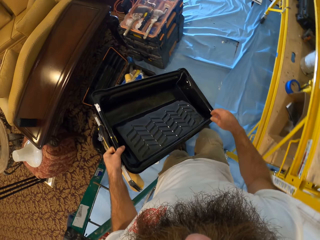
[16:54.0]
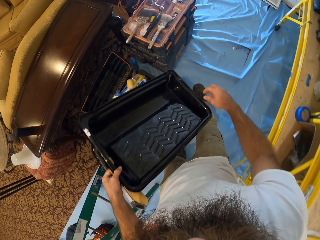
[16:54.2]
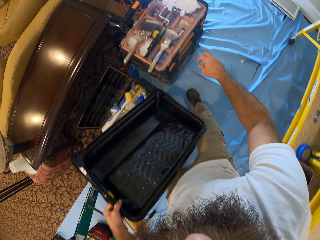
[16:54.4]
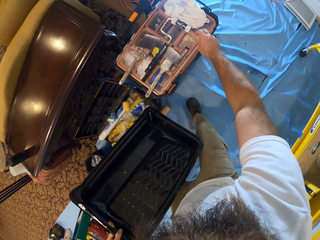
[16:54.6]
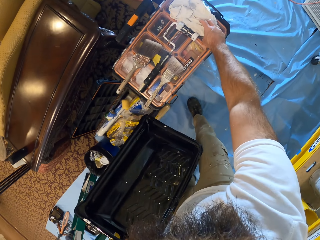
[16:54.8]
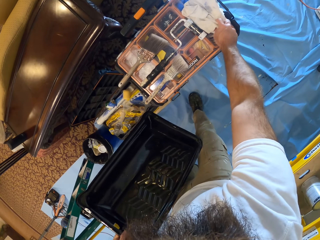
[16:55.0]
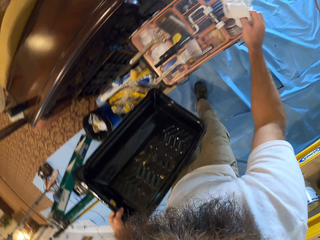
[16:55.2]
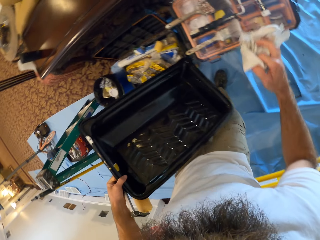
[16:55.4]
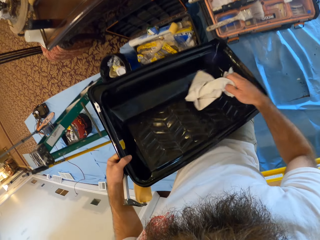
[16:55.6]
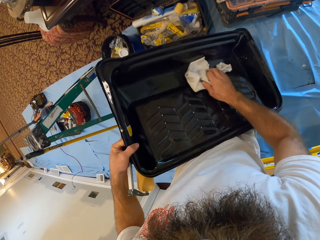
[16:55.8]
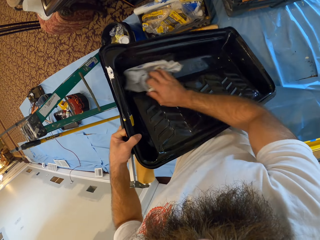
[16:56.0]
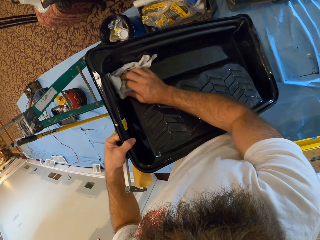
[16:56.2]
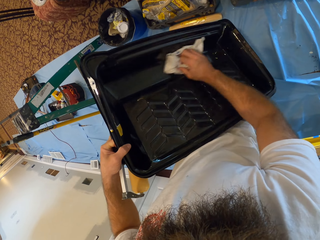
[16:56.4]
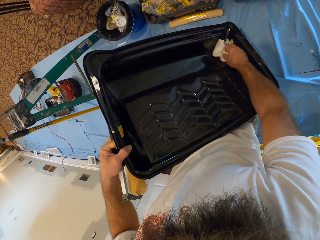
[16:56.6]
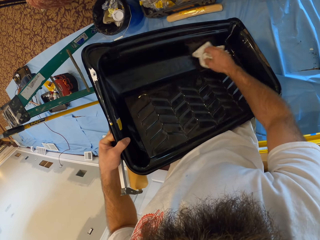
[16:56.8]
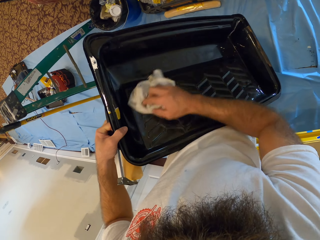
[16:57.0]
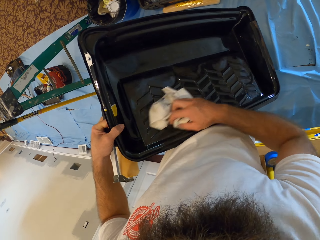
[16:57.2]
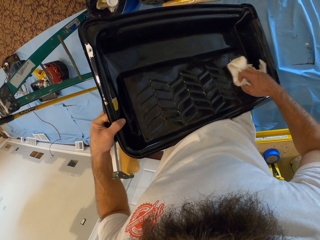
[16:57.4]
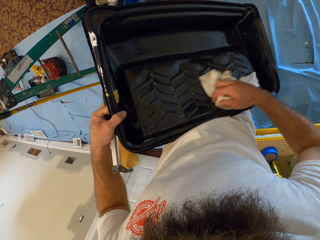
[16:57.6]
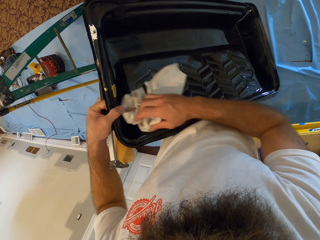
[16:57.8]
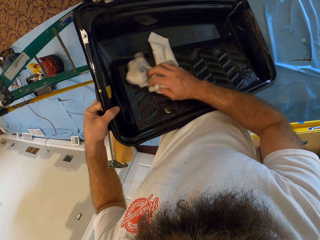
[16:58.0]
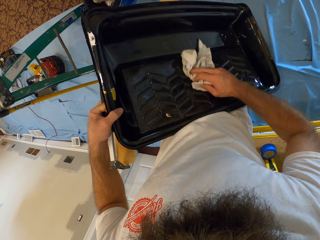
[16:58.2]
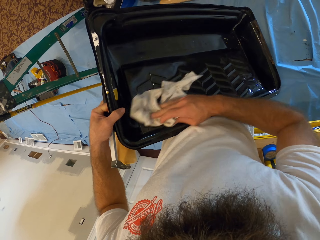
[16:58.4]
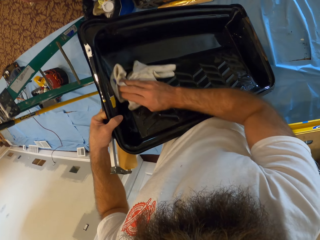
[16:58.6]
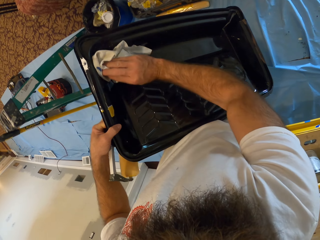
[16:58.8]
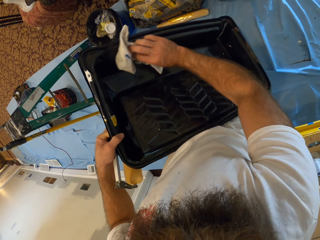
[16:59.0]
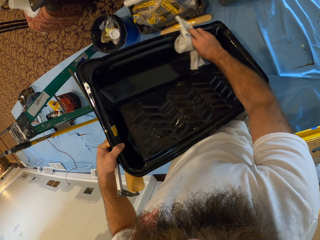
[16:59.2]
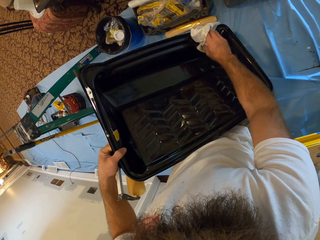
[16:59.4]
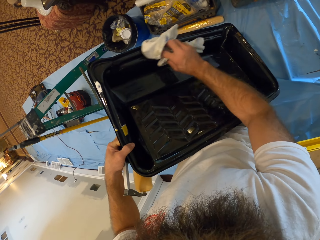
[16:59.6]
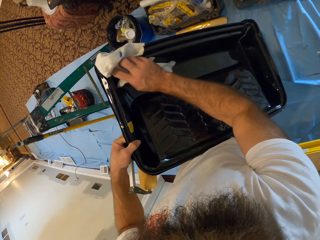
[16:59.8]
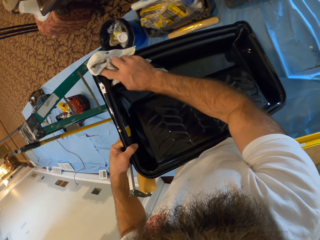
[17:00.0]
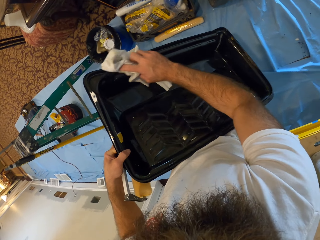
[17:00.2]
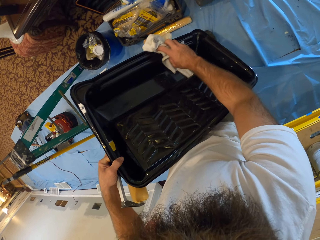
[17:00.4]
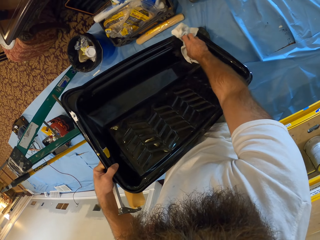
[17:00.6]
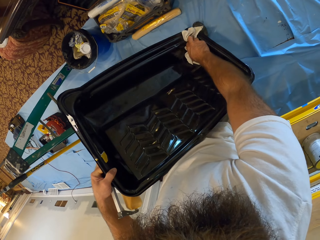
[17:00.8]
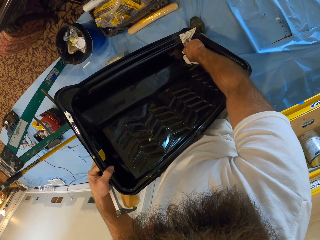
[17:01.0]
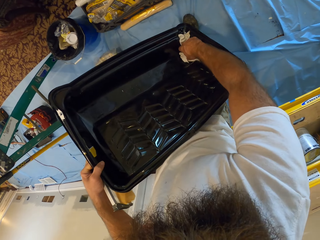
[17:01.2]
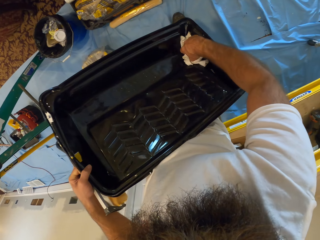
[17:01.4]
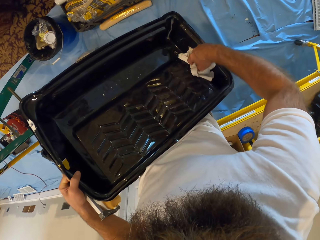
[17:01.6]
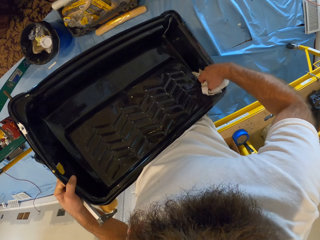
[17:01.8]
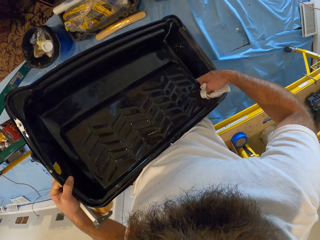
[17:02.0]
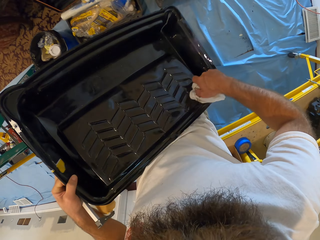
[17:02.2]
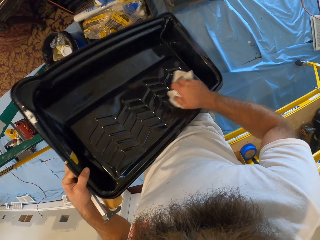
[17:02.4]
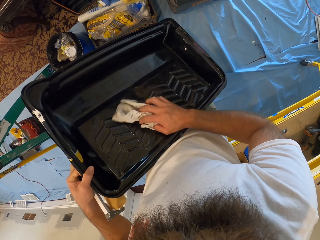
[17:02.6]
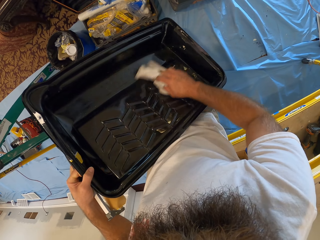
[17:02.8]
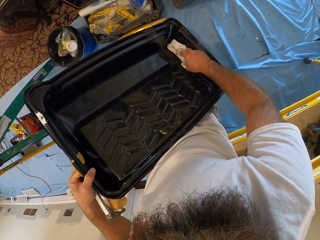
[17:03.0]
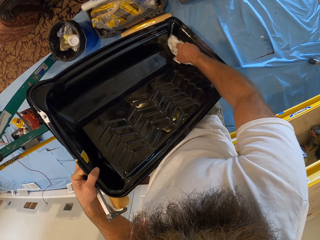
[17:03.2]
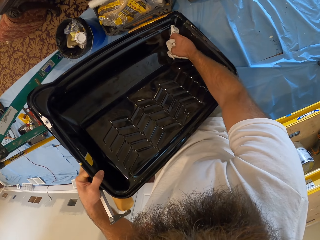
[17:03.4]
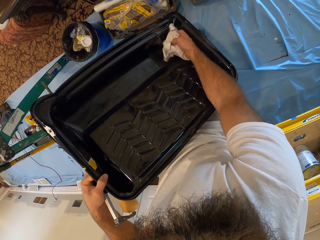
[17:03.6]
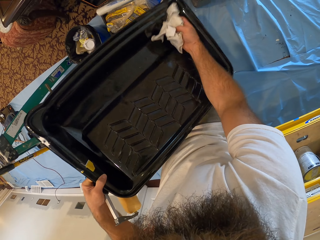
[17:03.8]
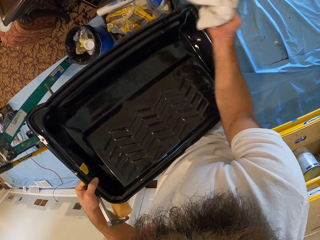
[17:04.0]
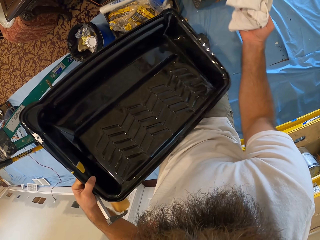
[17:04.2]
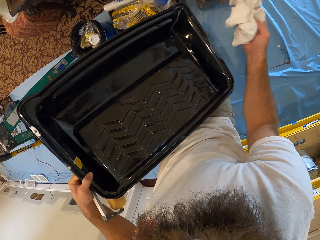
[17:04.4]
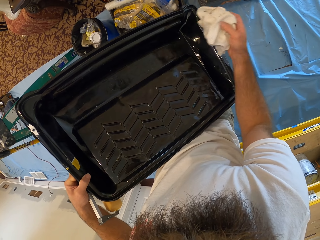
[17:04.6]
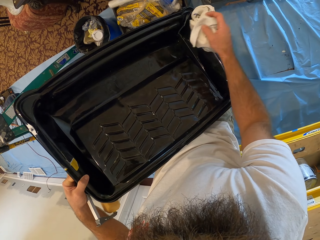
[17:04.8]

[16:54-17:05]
The camera wearer picks up the napkin from the top of the toolbox with his right hand. He cleans the paint tray with the napkin in his right hand.

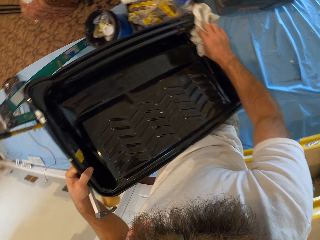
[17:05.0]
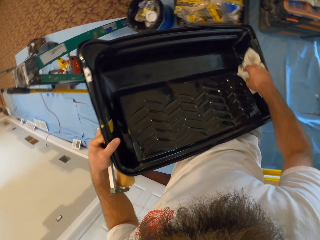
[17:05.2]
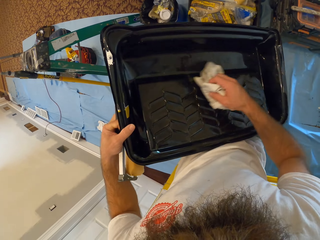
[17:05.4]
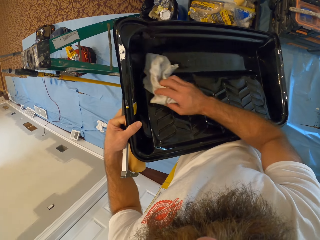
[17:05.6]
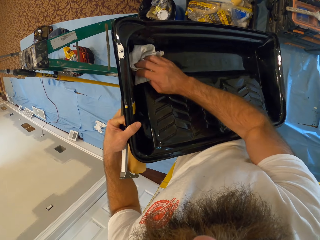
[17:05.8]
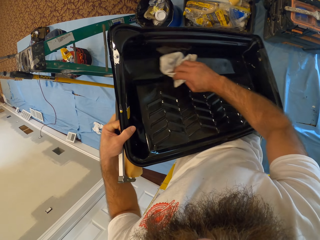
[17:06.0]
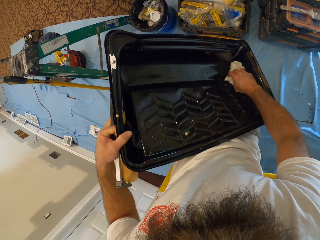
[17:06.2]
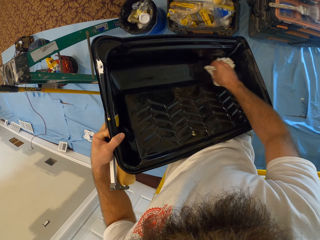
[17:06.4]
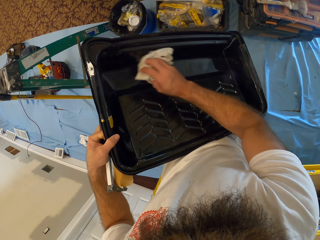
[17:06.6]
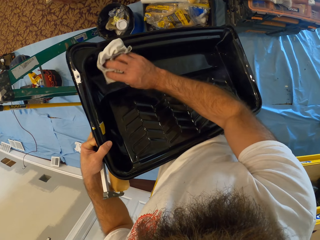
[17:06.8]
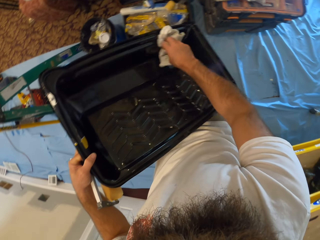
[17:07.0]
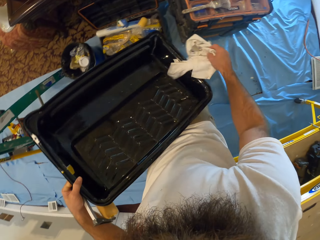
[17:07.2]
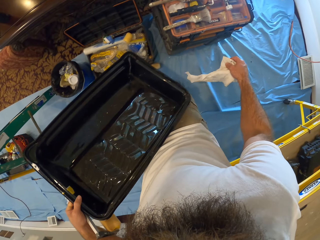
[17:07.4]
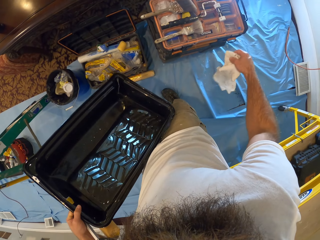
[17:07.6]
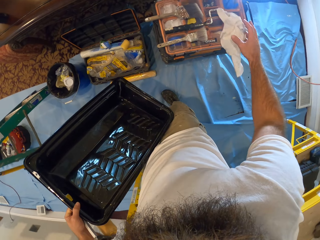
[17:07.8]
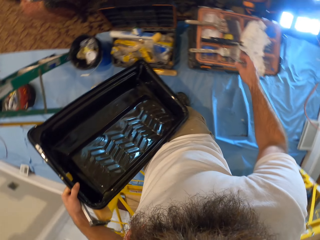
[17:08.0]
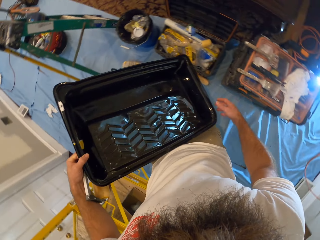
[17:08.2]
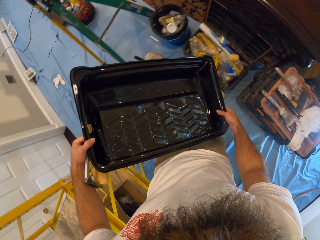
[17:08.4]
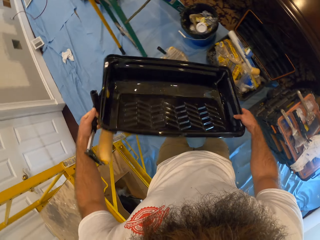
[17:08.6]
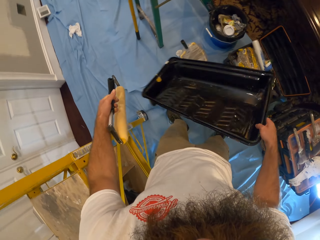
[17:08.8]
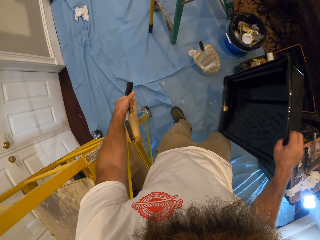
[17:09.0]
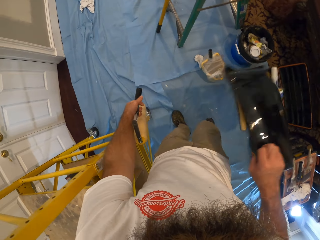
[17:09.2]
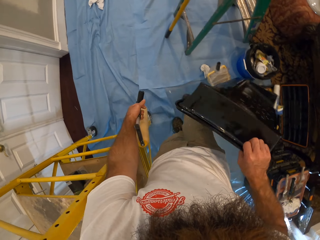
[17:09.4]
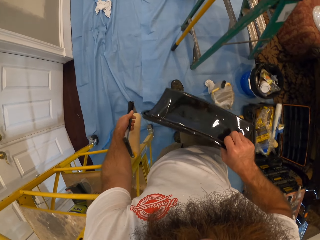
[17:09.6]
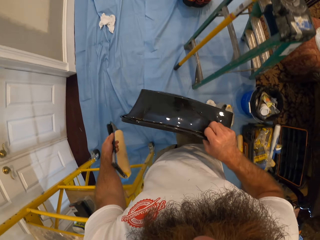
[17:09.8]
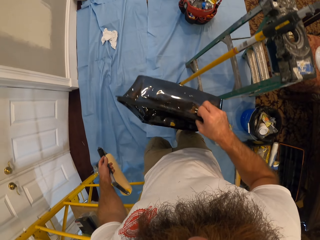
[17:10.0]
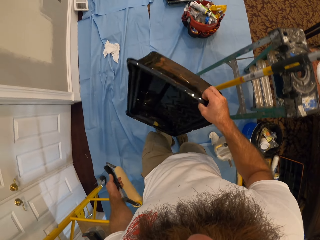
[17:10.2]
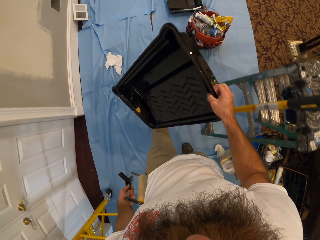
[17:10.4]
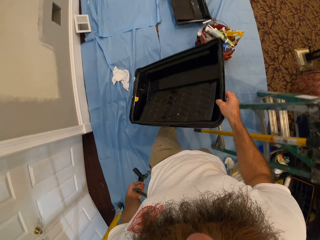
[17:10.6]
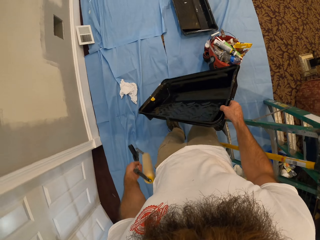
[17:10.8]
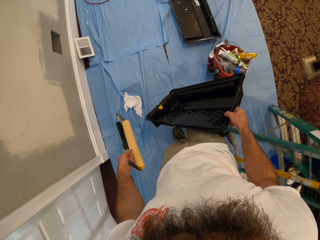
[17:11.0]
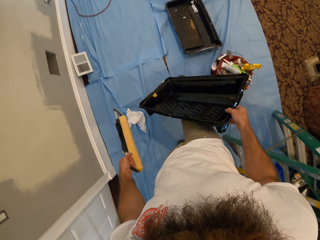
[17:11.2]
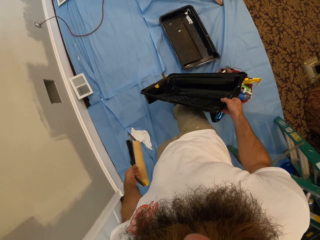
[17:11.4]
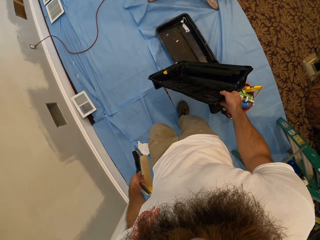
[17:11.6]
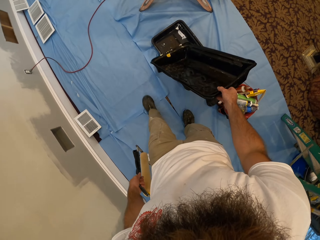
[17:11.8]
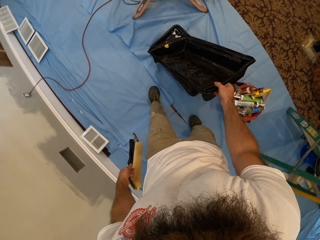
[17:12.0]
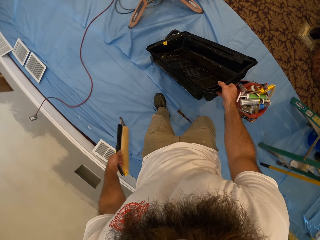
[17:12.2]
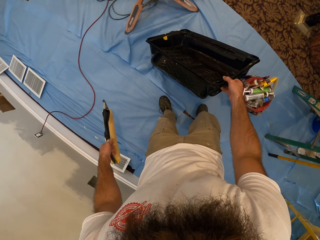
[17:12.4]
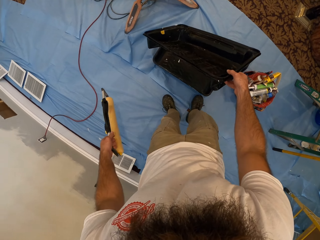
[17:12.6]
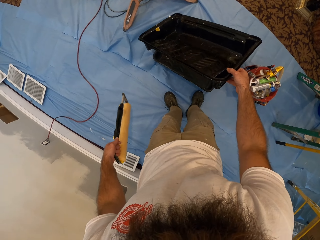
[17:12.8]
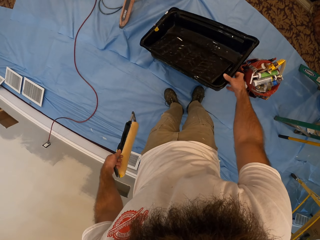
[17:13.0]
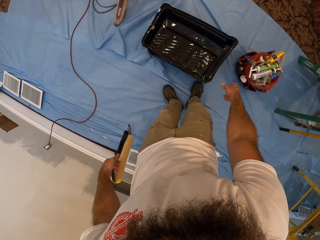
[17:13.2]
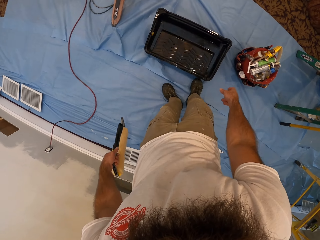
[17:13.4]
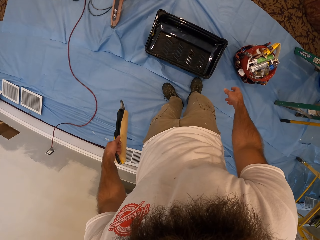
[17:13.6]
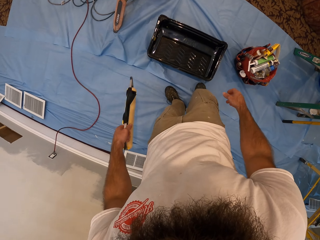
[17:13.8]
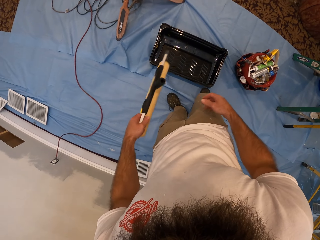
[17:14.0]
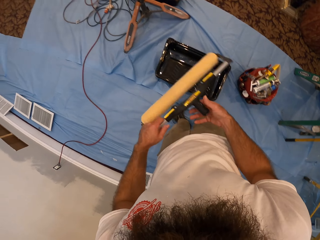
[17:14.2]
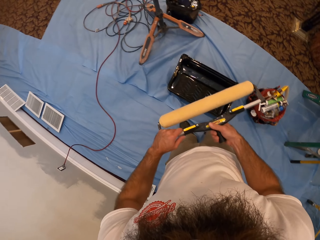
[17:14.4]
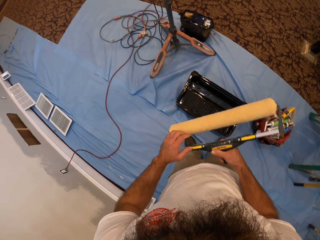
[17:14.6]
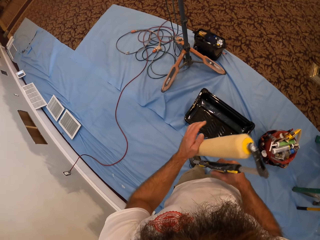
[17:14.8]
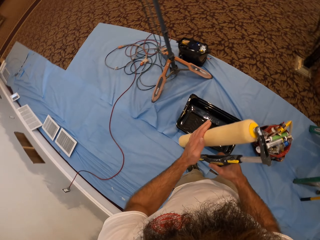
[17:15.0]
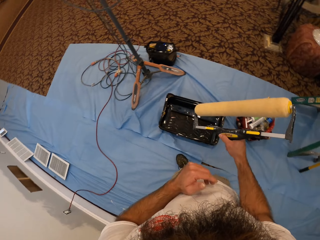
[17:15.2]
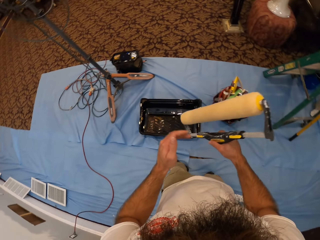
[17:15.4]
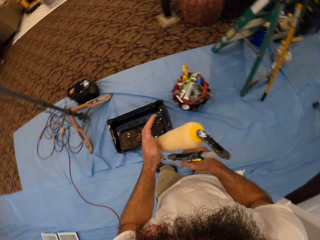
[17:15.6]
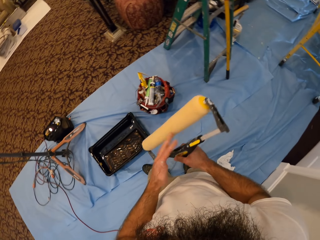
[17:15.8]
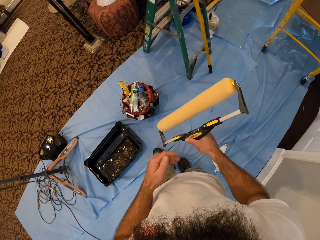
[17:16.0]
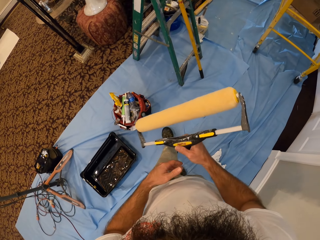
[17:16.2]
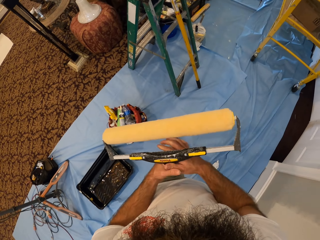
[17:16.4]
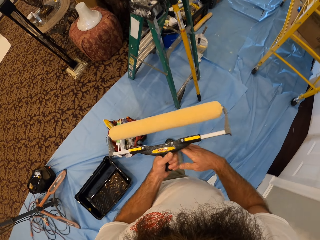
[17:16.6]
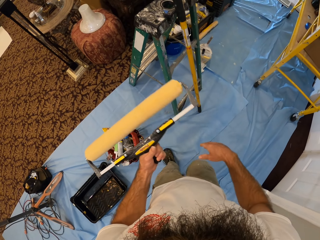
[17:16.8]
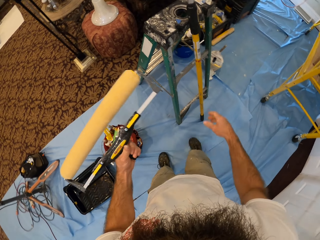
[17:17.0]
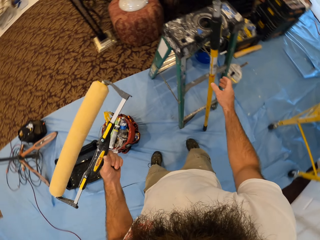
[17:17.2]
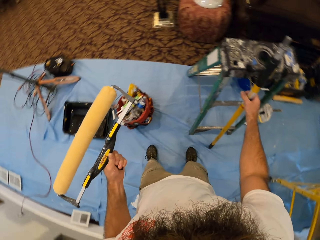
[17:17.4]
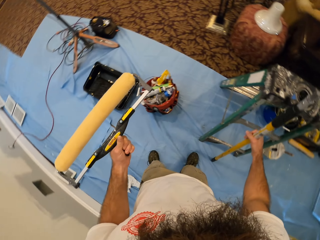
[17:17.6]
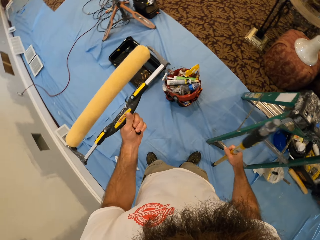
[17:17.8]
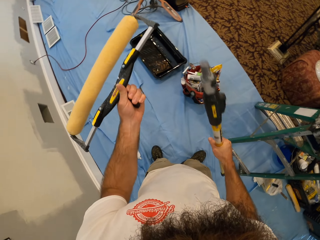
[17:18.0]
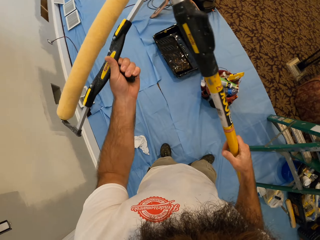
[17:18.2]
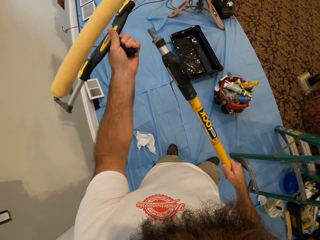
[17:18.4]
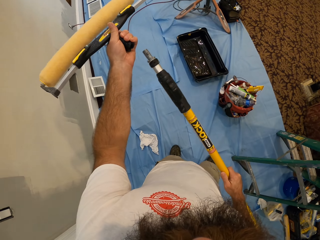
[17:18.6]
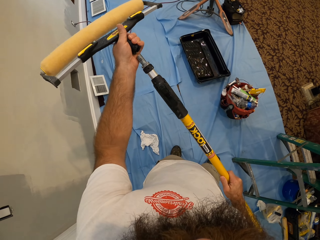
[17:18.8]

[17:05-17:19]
The camera wearer throws the napkin on the toolbox with his right hand. He passes the tray from his left hand to his right hand. He shakes dirt off from the paint tray with his right hand. He walks. He drops the tray on the other tray on the floor with his right hand. He passes the paint roller from his left hand to his right hand. He rolls the roller with his left hand. He feels the purdy marathon. He passes the paint roller from his right hand to his left hand. He picks up the stick from the floor with his right hand. He attaches the paint roller to the stick with both hands.
